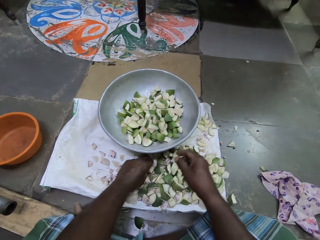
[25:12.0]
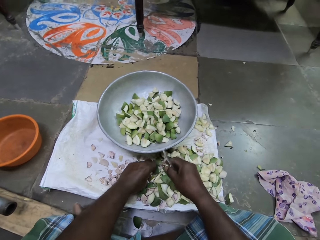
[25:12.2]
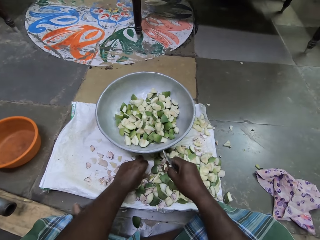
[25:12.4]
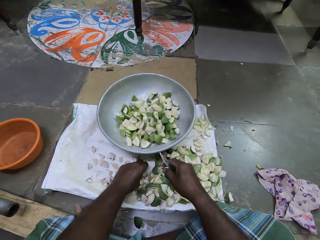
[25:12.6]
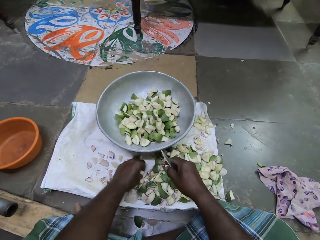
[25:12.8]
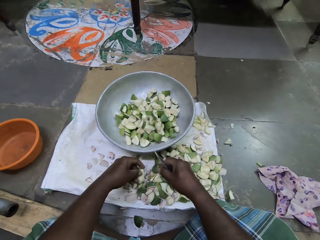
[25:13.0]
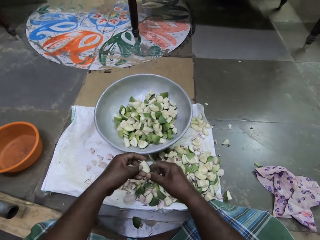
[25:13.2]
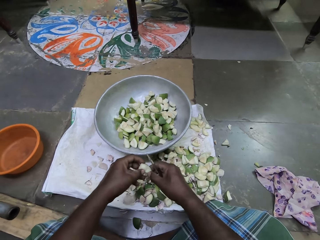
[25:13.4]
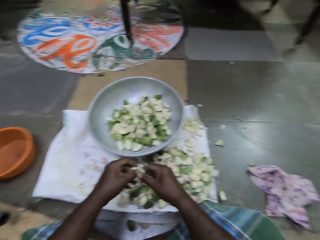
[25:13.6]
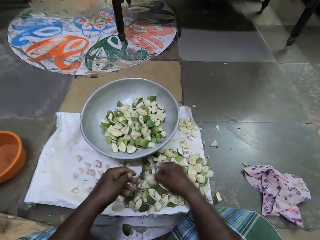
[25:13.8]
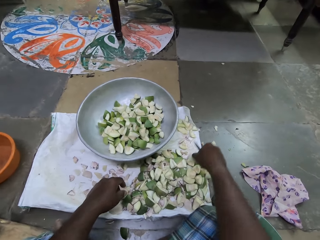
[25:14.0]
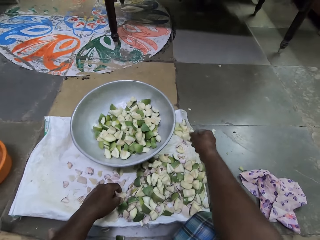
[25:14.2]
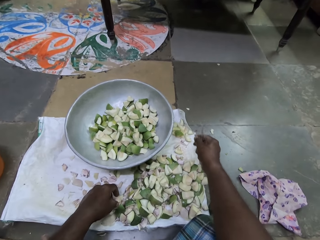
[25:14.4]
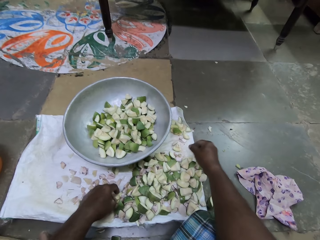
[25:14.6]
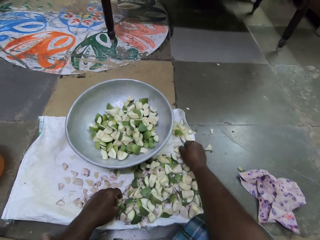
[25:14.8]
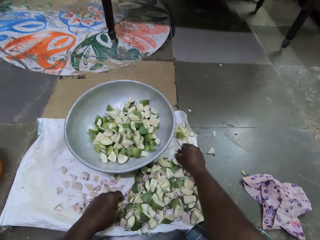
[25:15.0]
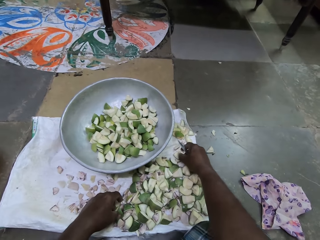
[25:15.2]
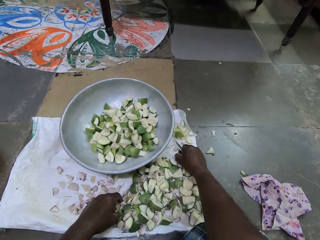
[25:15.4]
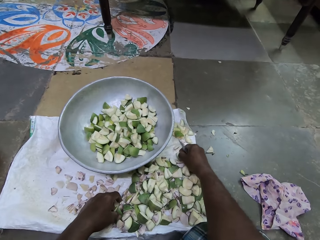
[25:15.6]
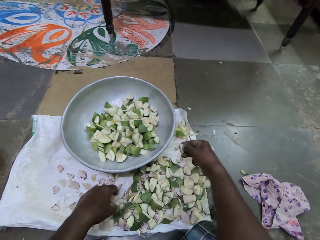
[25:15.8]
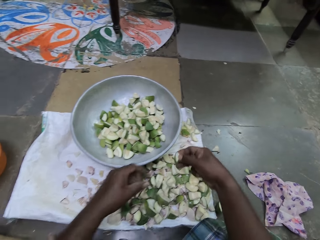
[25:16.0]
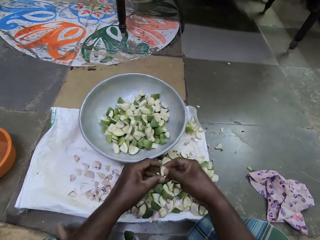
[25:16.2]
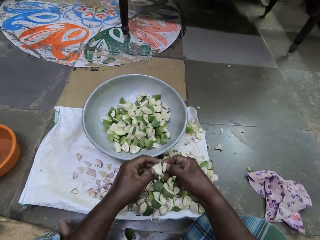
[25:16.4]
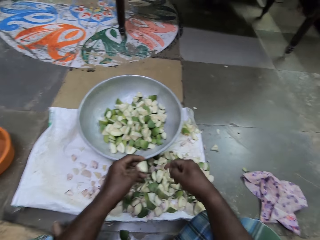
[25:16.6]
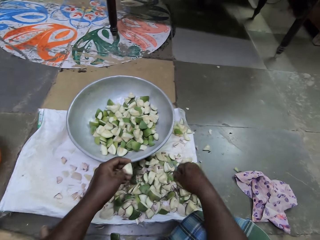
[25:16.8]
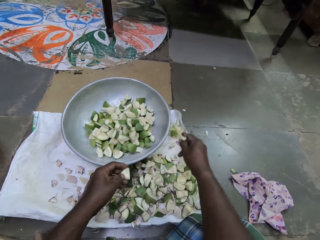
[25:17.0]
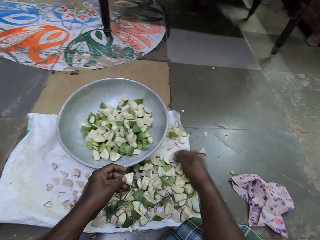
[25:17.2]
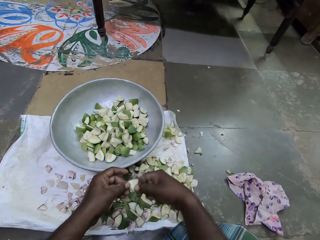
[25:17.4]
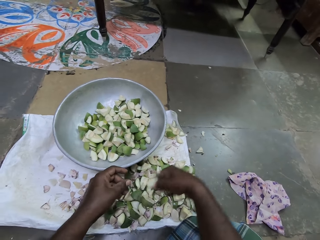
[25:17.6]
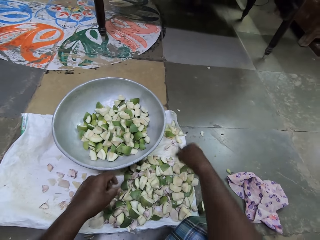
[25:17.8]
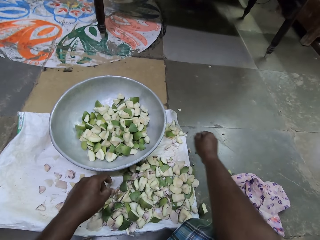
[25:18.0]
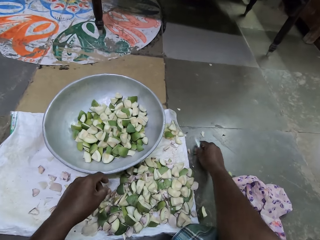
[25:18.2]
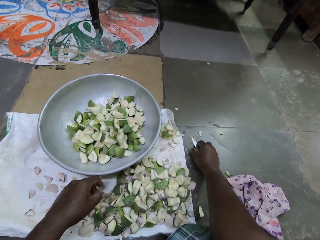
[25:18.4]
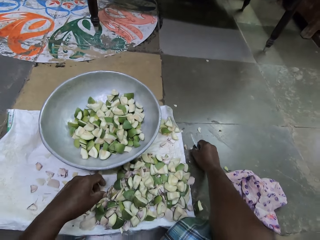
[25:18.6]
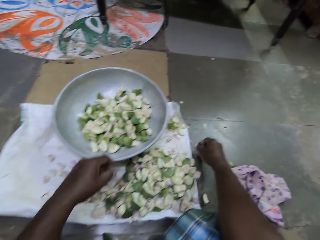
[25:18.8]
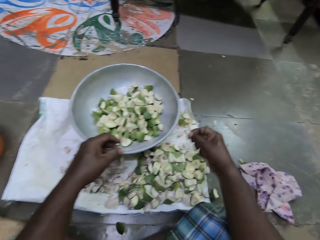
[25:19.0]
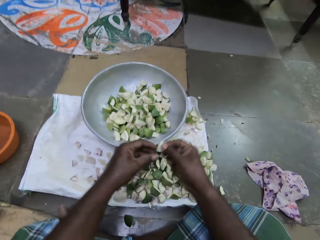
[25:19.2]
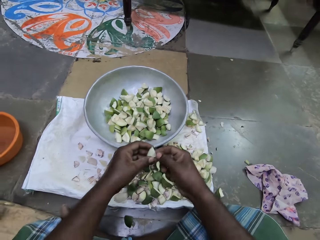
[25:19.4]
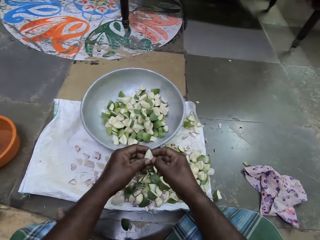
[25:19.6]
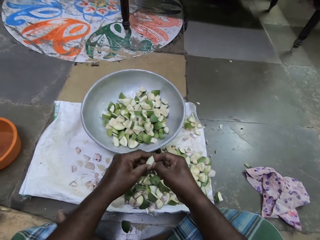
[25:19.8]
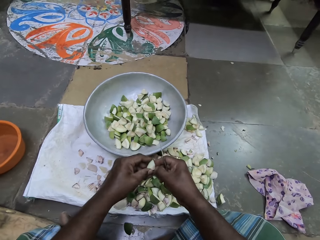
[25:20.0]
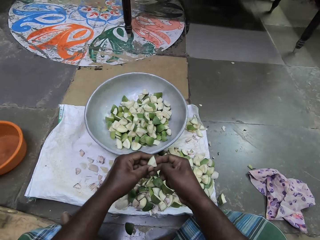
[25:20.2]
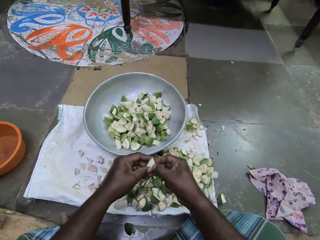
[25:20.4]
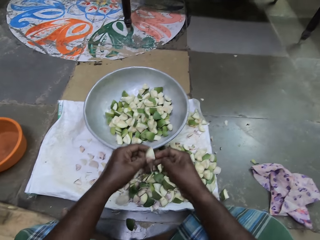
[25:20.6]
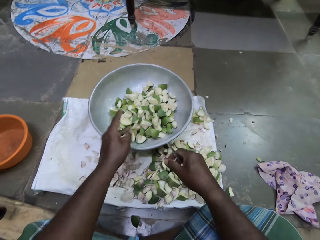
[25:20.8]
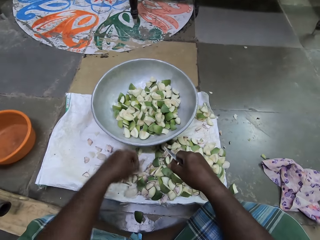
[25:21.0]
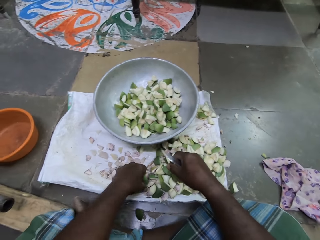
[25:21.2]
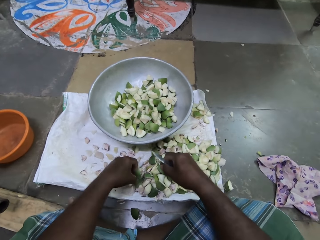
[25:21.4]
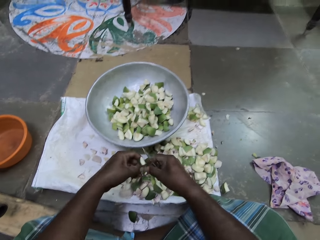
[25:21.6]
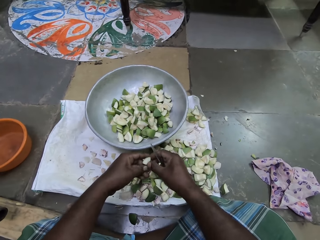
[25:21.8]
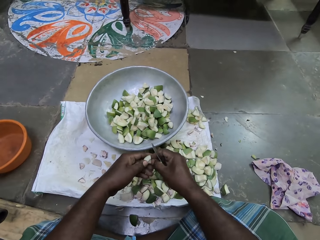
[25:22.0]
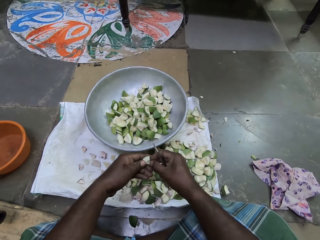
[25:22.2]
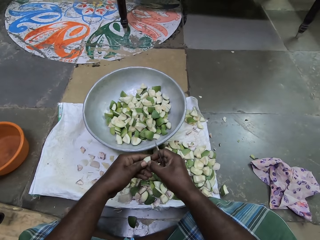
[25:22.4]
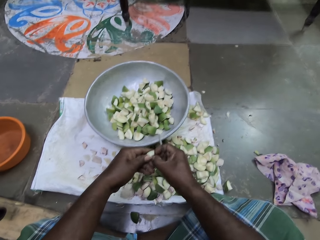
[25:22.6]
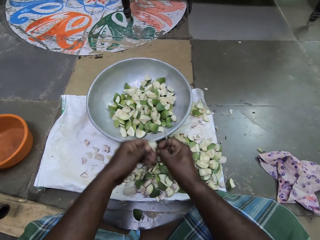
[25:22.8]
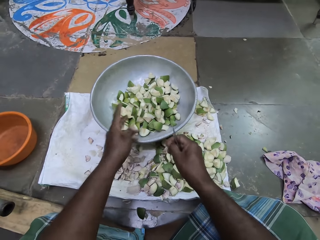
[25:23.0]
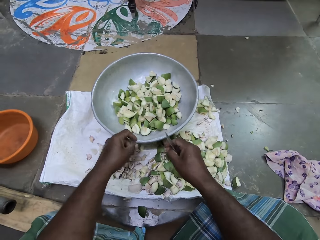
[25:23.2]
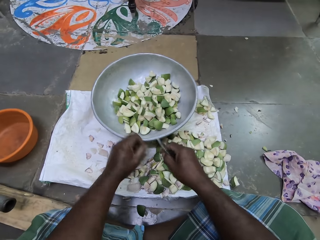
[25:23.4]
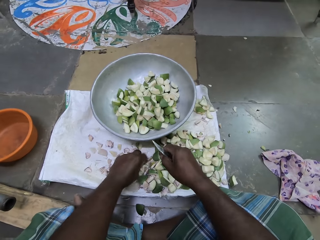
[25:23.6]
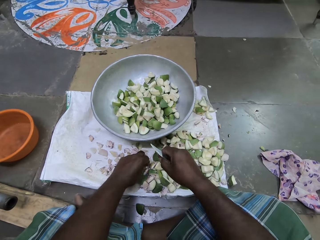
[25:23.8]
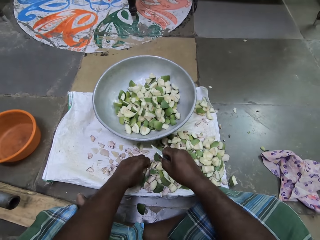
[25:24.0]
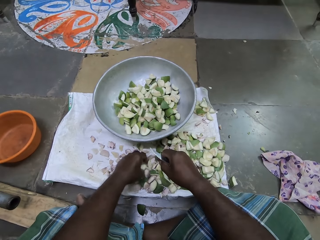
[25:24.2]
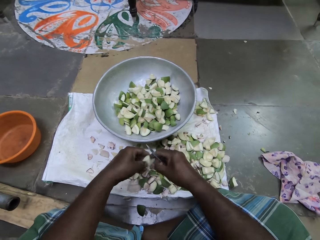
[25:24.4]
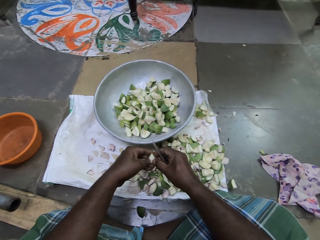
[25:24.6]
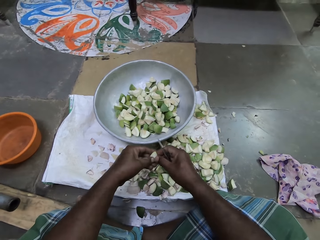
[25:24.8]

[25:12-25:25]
The camera wearer picks an apple slice from the cloth on the floor with her left hand. She passes the apple slice from her left hand to her right hand. She drops the apple slice on the cloth with her right hand. She picks an apple slice from the cloth with her right hand. She cuts the apple slice with both hands. She drops the apple cut on the cloth with her right hand. She passes the apple slice from her left hand to her right hand. She drops the apple cut on the cloth with her right hand. She picks an apple slice from the floor with her left hand. She cleans the apple slice with both hands. She scratches the piece of fruit. She drops the apple slice in the bowl on the floor with her left hand. She picks an apple slice from the cloth with her left hand. She cleans the apple slice with both hands. She scratches the piece of fruit. She drops the apple slice in the bowl with her left hand. She touches the bowl with her left hand. She picks an apple slice from the cloth with her left hand. She cleans the apple slice with both hands.

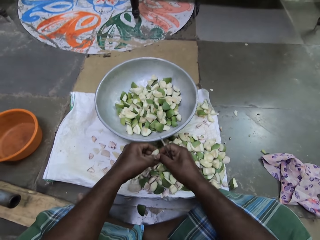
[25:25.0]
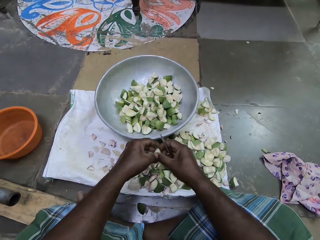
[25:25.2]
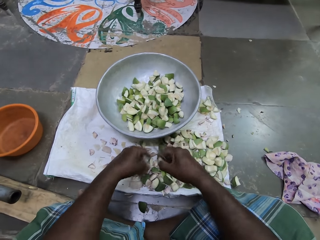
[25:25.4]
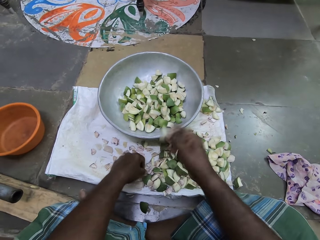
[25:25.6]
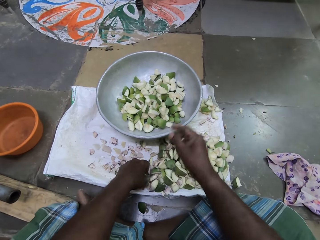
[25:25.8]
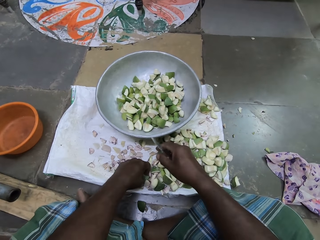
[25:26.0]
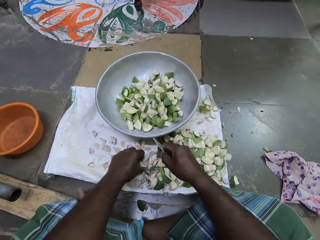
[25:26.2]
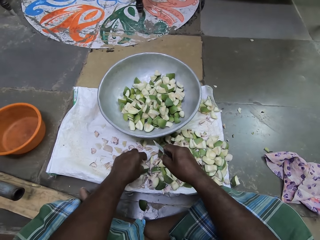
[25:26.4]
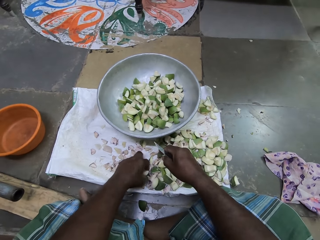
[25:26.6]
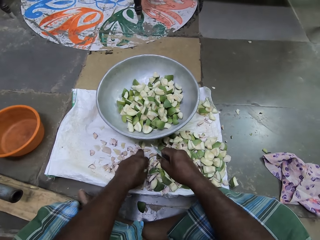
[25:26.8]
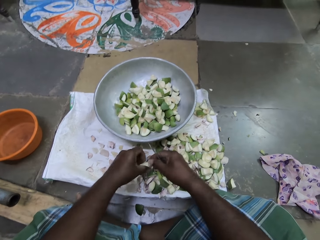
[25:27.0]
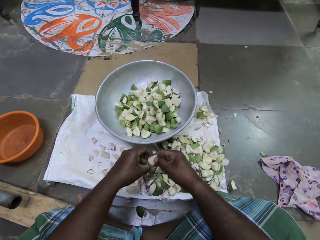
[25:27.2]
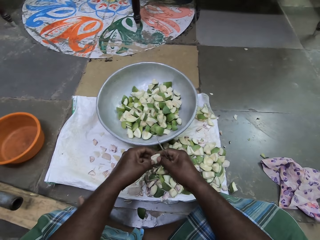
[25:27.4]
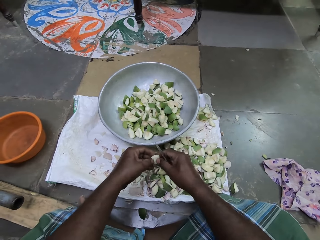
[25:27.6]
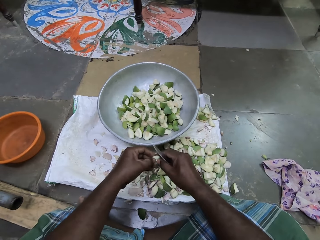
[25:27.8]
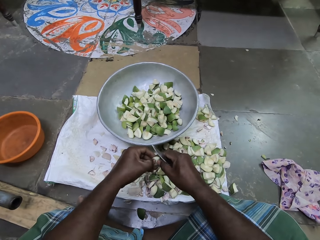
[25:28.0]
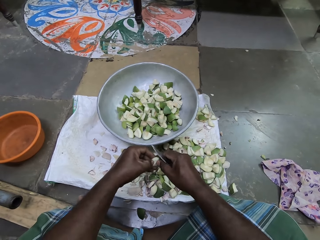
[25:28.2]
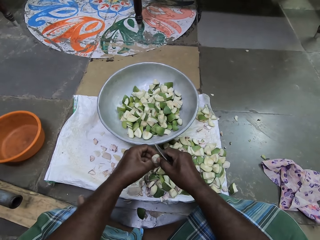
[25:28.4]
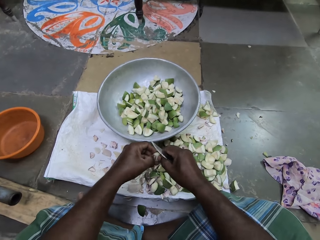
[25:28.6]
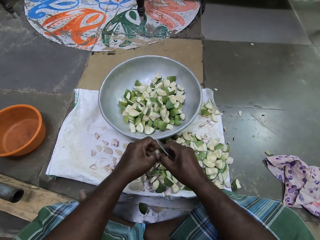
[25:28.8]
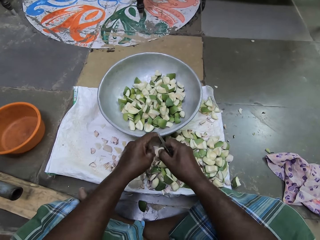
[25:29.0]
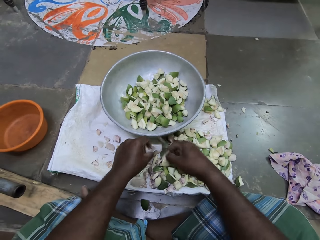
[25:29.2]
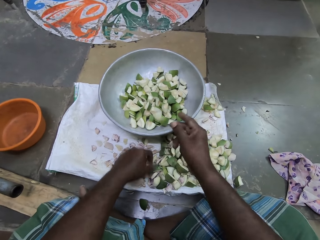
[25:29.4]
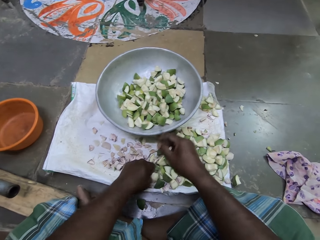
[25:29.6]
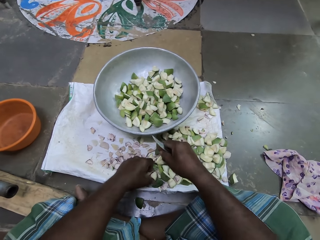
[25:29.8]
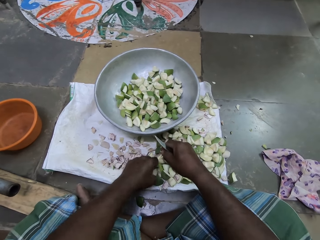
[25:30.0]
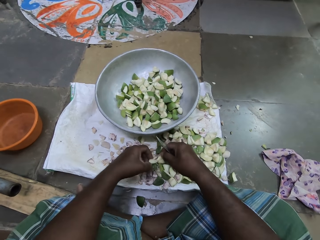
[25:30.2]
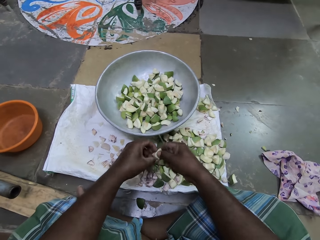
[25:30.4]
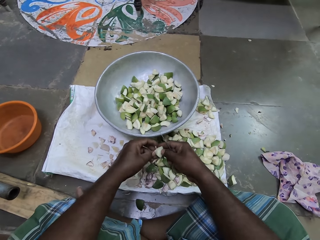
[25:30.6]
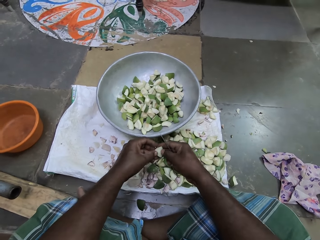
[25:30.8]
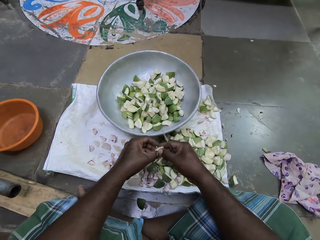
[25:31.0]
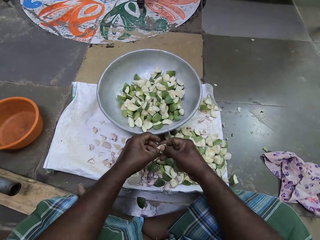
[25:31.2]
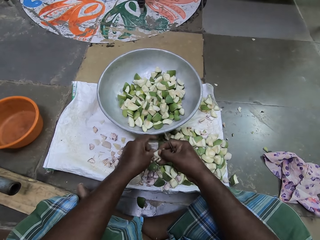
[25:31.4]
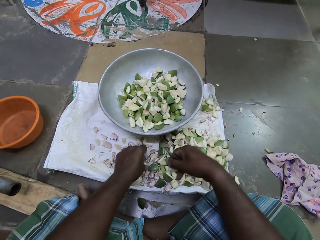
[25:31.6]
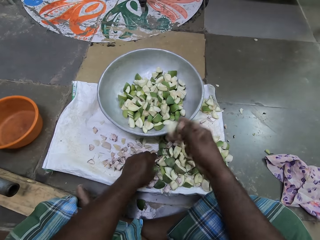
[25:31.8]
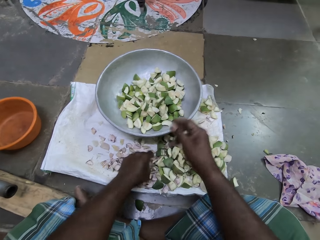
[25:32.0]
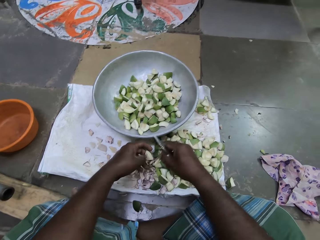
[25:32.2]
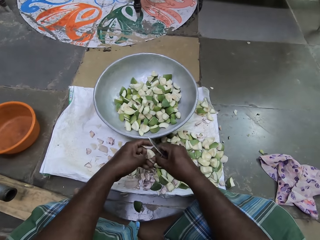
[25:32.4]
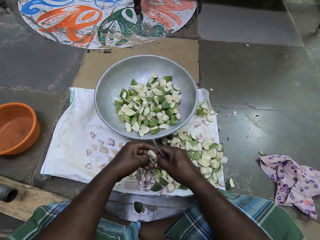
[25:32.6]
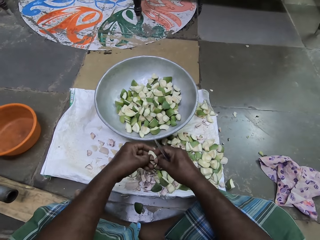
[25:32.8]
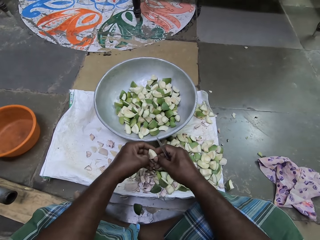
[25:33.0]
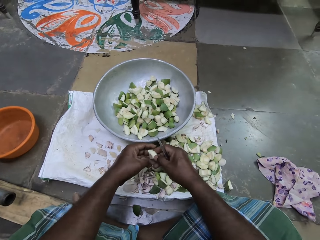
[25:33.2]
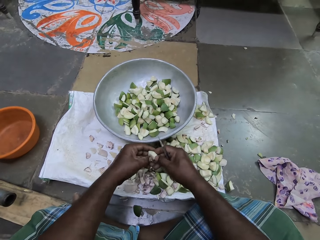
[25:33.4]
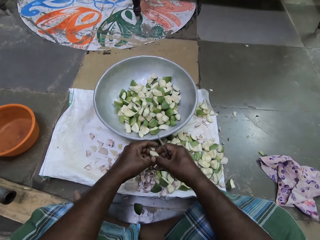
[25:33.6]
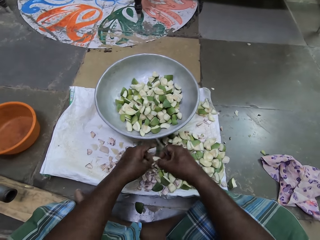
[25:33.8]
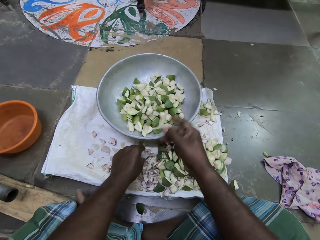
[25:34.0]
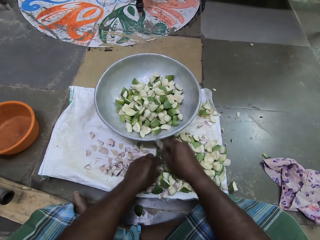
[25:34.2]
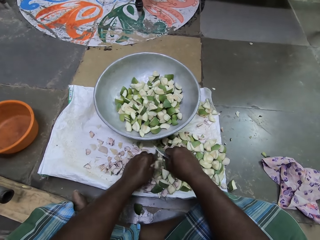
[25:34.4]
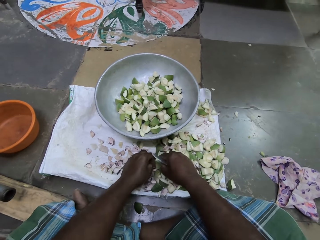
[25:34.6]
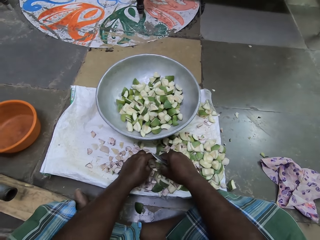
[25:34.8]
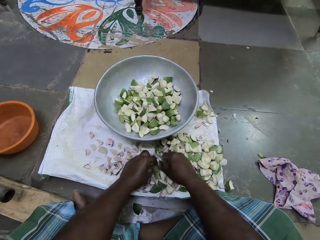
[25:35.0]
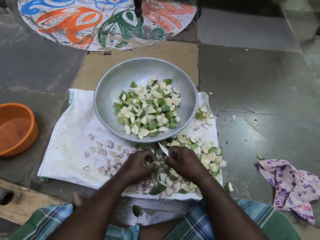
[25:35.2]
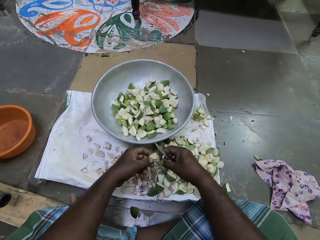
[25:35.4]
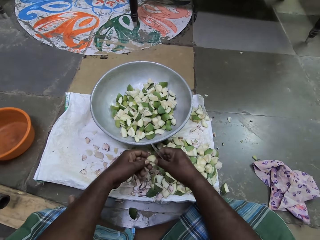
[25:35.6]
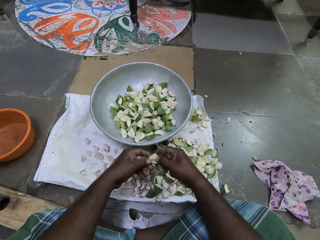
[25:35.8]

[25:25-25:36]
The camera wearer scratches the piece of fruit. She drops the apple slice in the bowl on the floor with her right hand. She picks an apple slice from the cloth on the floor with her left hand. She cleans the apple slice with both hands. She scratches the piece of fruit. She drops the apple slice in the bowl with her right hand. She picks an apple slice from the cloth with her left hand. She cleans the apple slice with both hands. She scratches the piece of fruit. She drops the apple slice in the bowl with her right hand. She picks an apple slice from the cloth with her left hand. She cleans the apple slice with both hands.
